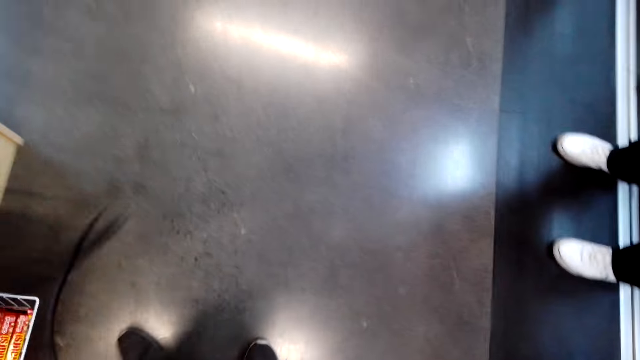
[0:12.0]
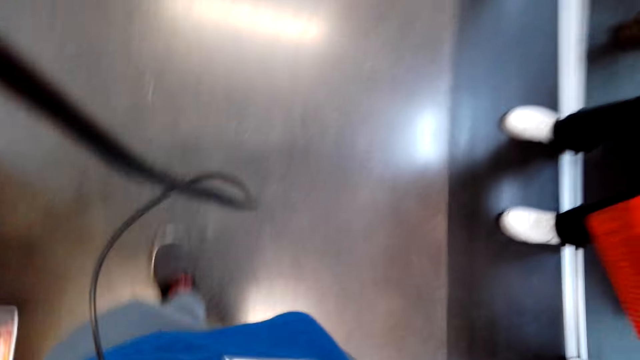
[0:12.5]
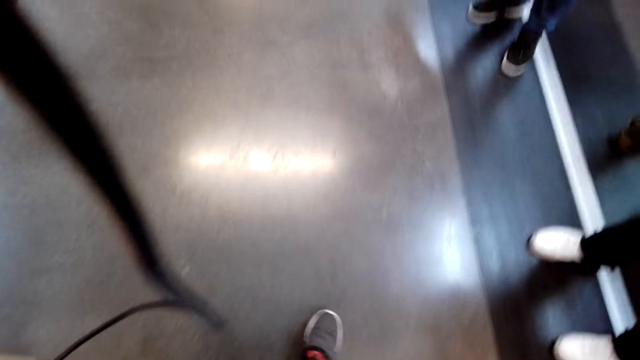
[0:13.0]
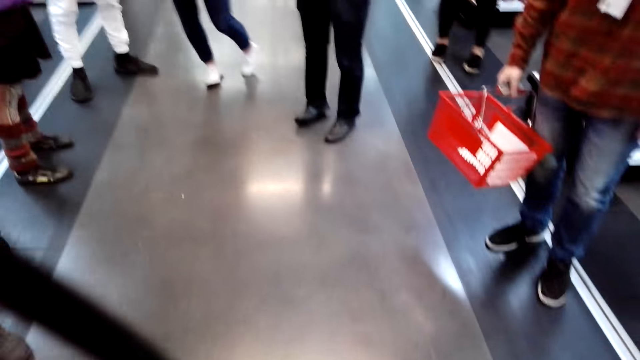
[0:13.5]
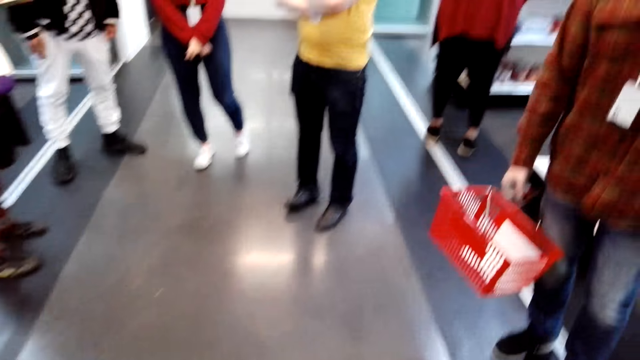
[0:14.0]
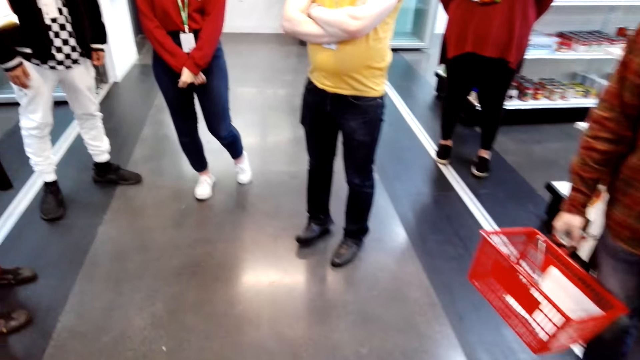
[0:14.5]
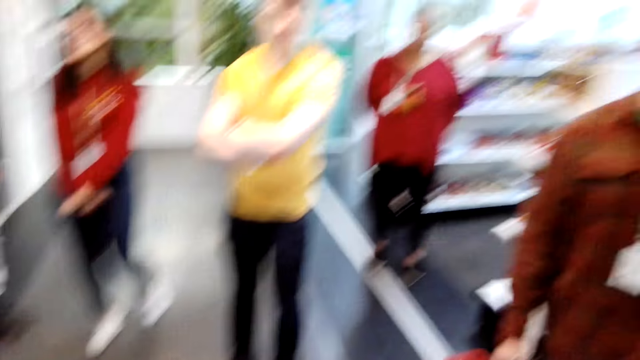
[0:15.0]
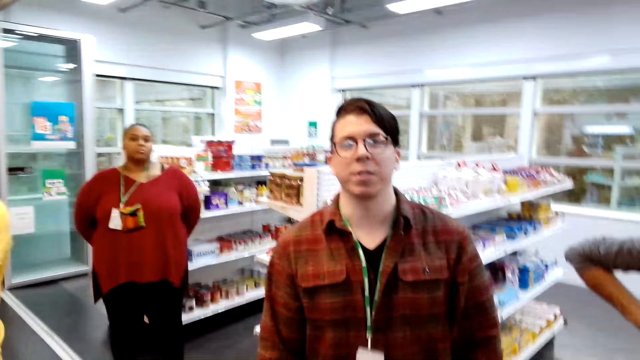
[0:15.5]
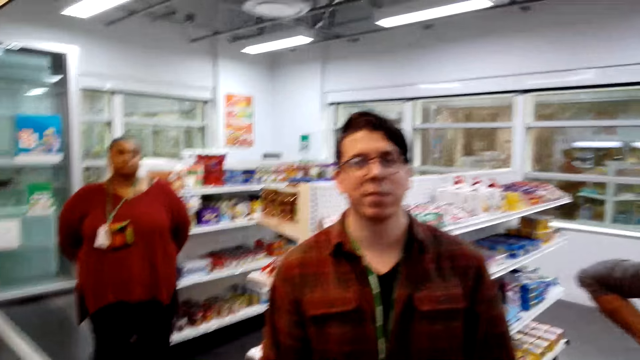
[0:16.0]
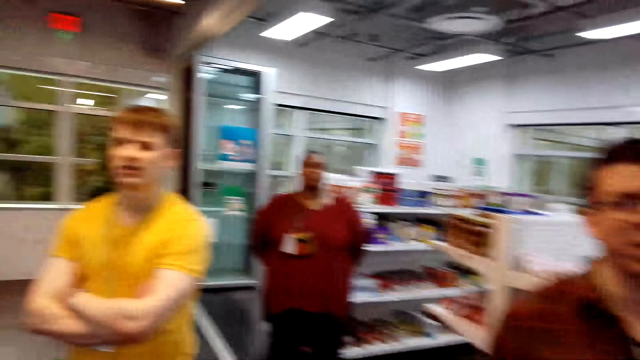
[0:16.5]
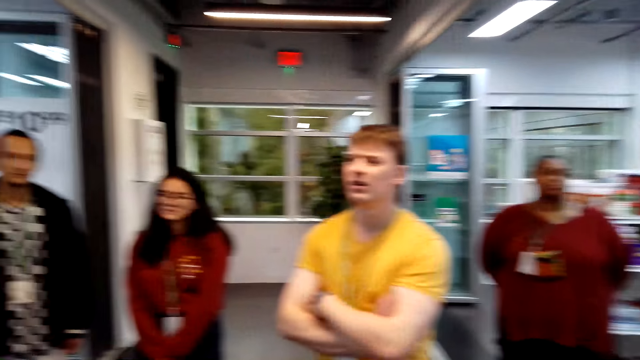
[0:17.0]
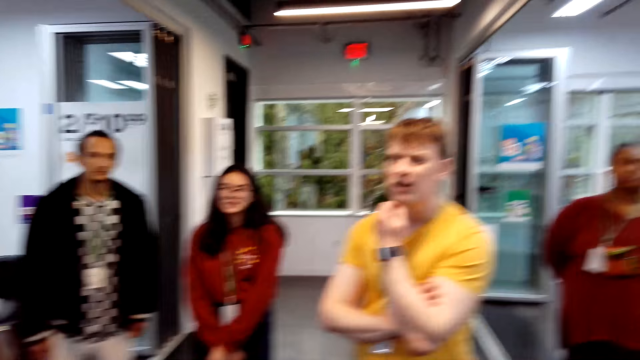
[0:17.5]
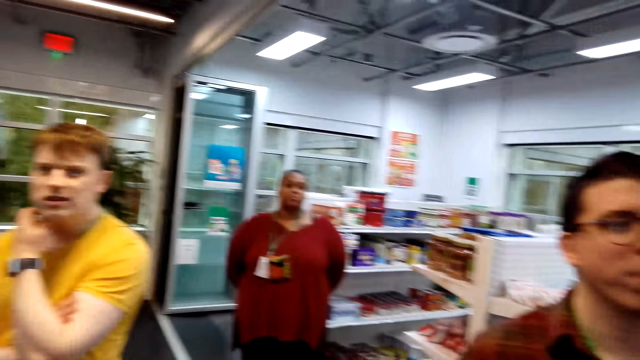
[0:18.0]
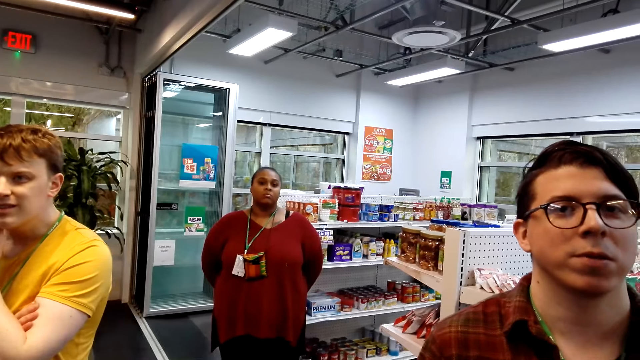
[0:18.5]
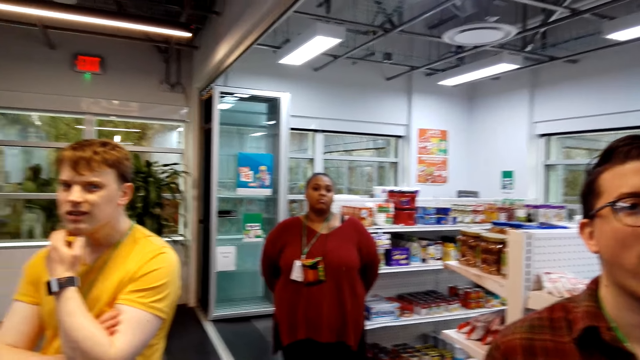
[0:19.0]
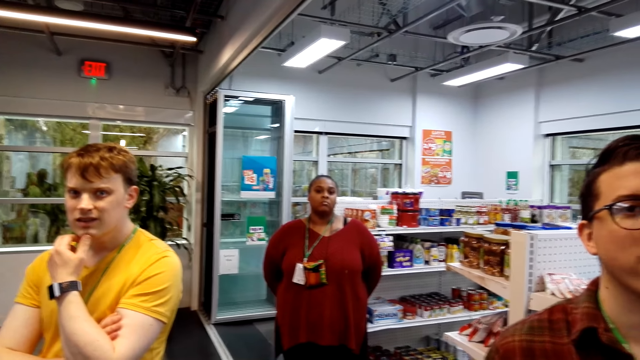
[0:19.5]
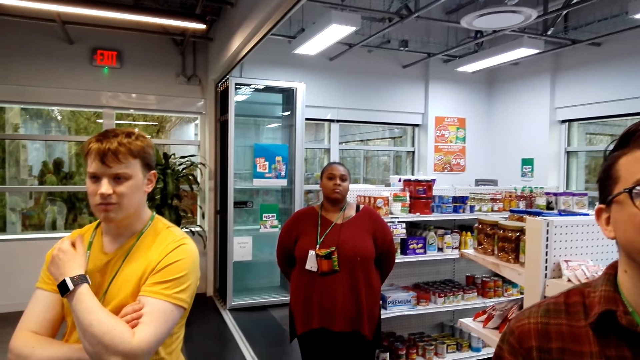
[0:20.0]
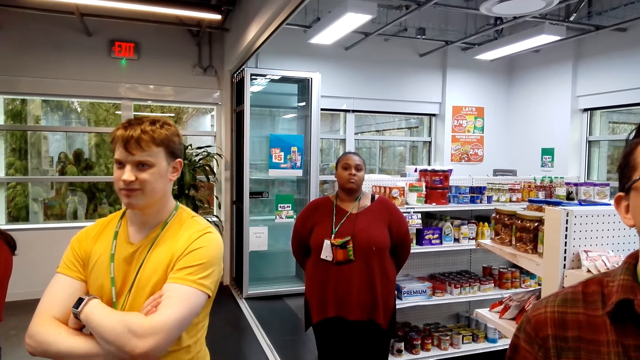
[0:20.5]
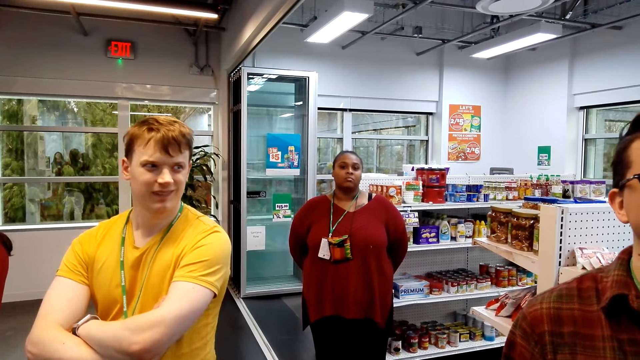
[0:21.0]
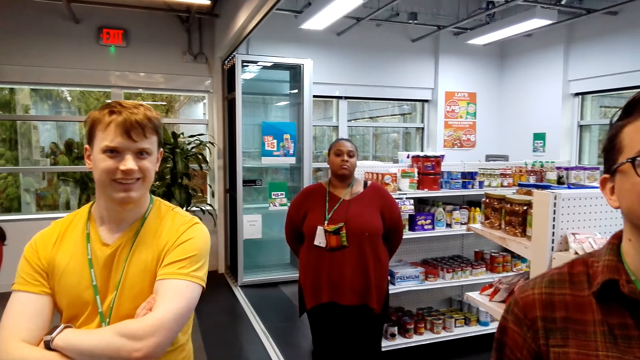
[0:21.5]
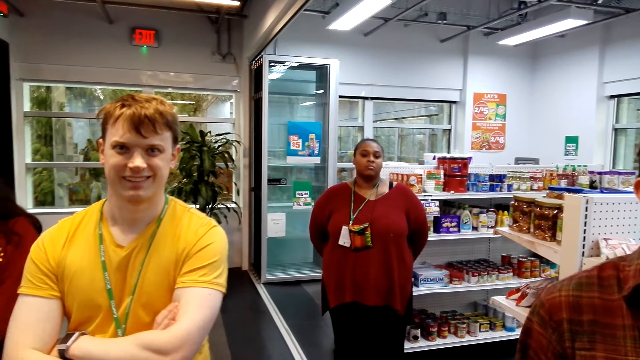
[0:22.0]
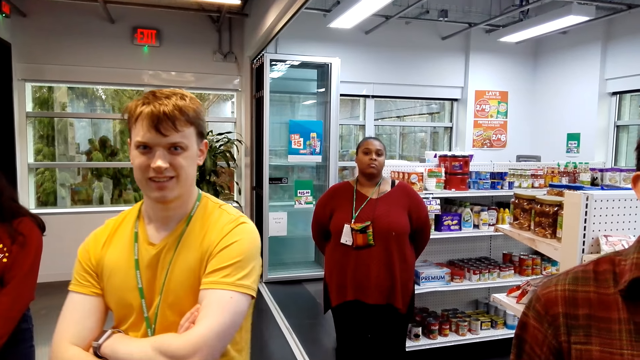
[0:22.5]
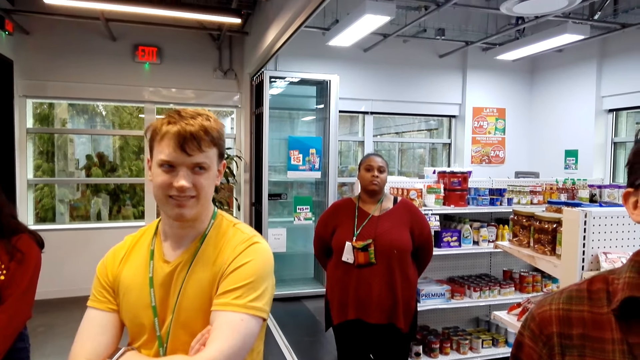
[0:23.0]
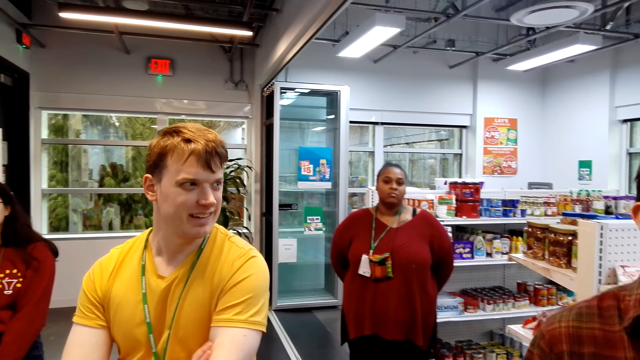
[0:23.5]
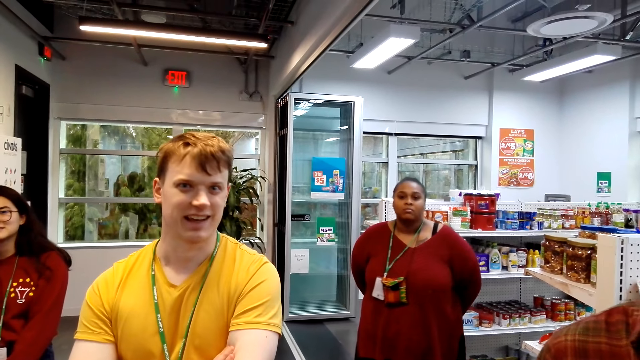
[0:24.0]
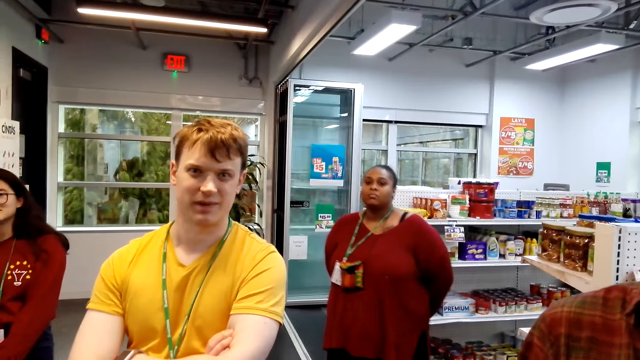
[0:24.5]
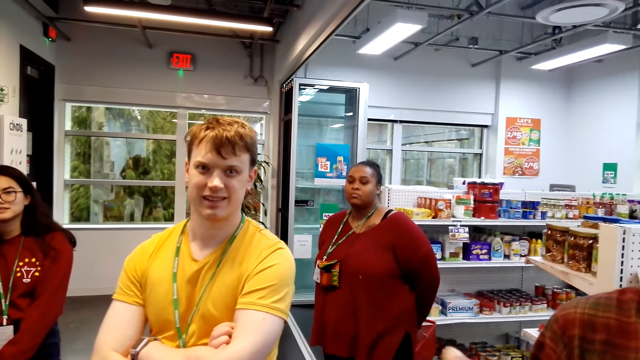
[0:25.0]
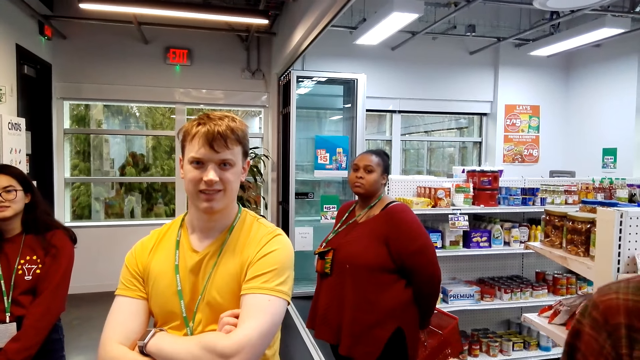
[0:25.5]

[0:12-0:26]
The camera wearer walks. They talk with the other stuff.

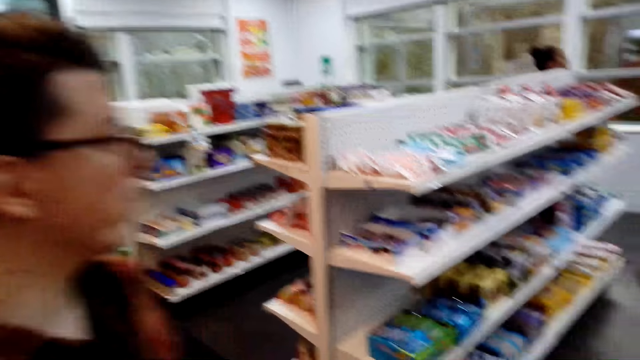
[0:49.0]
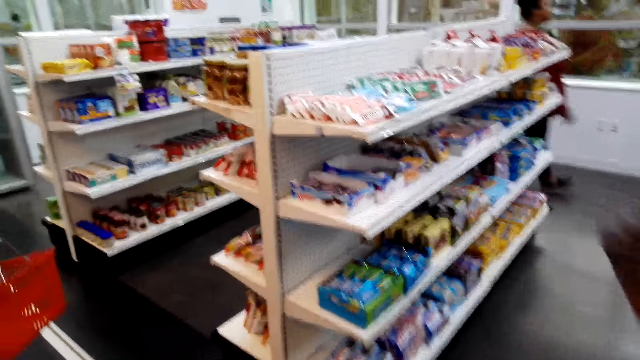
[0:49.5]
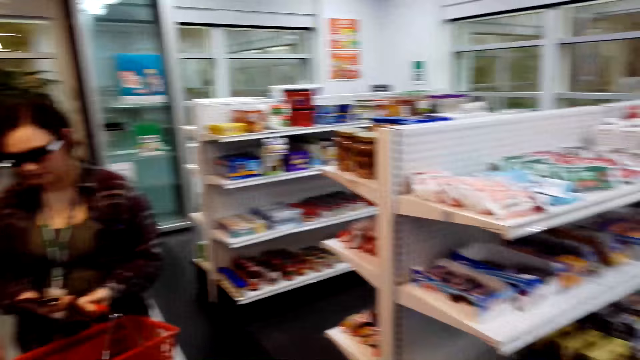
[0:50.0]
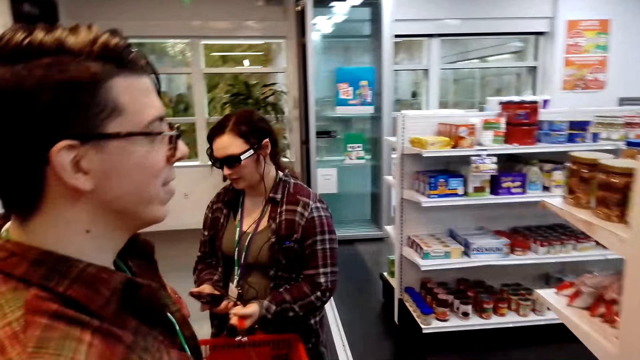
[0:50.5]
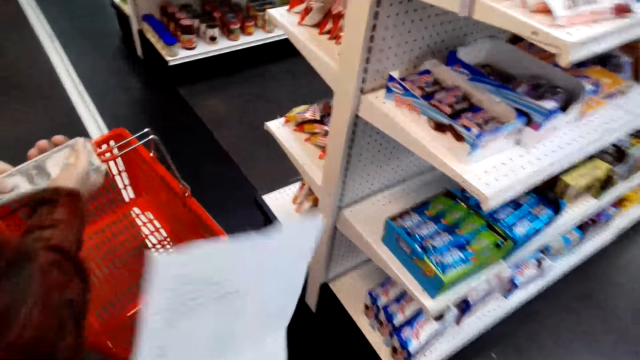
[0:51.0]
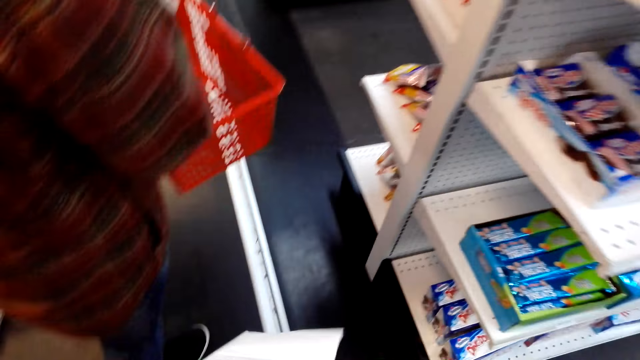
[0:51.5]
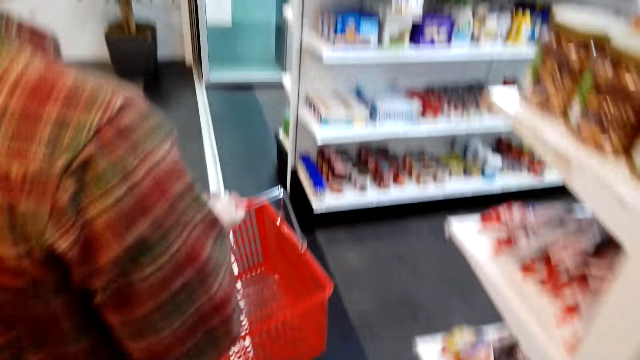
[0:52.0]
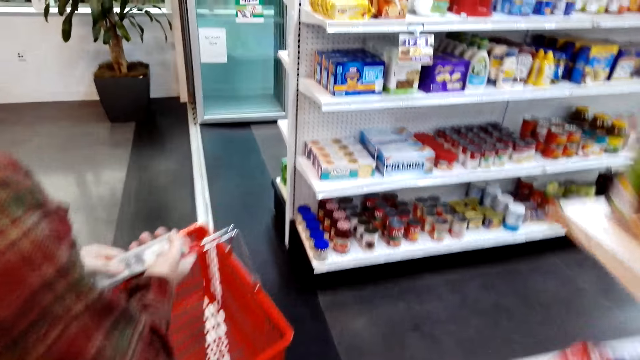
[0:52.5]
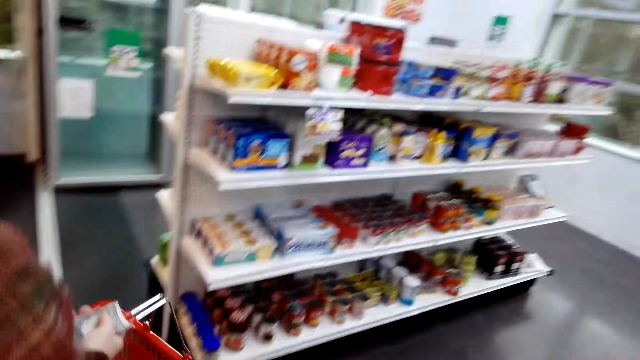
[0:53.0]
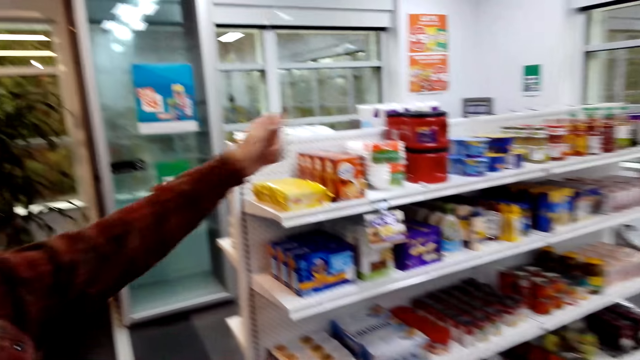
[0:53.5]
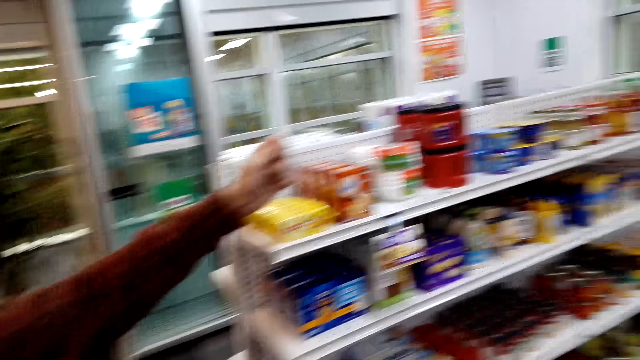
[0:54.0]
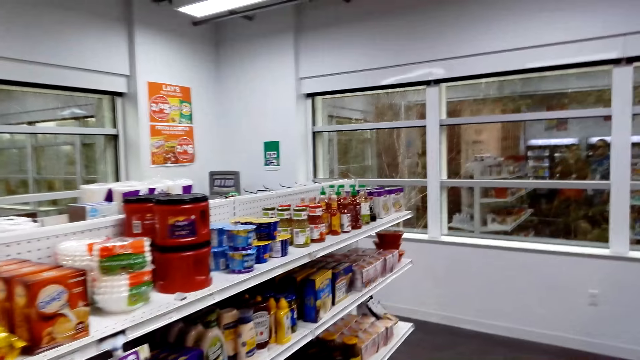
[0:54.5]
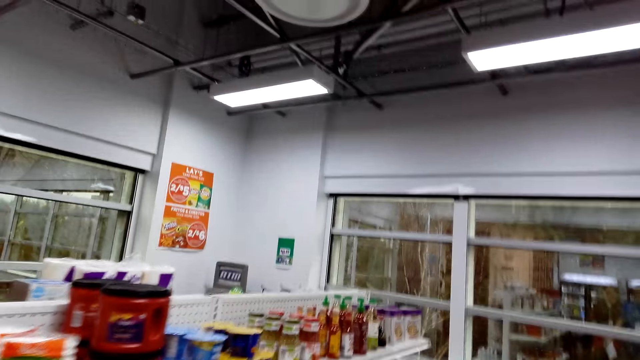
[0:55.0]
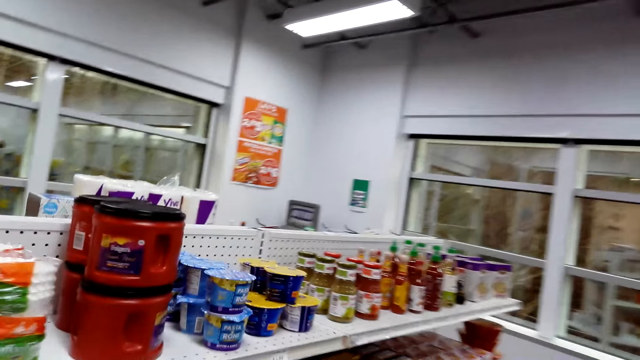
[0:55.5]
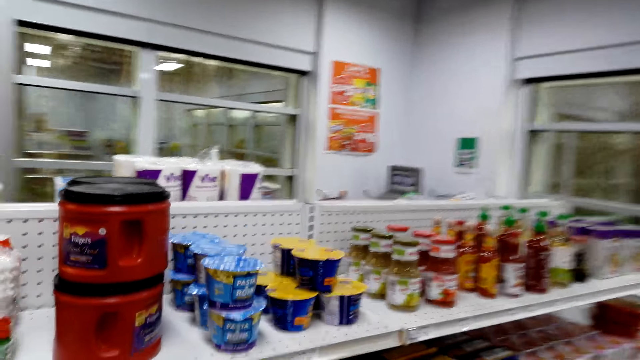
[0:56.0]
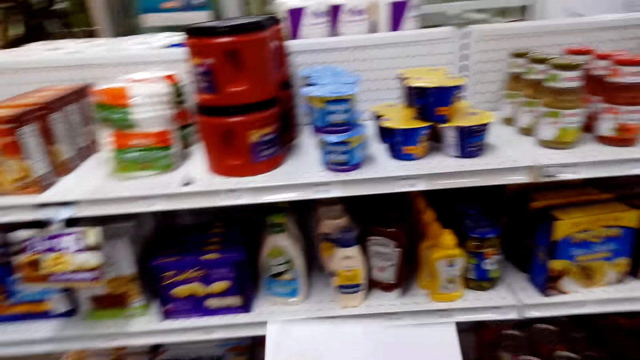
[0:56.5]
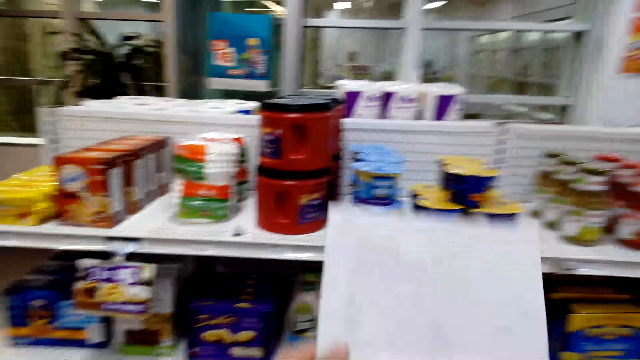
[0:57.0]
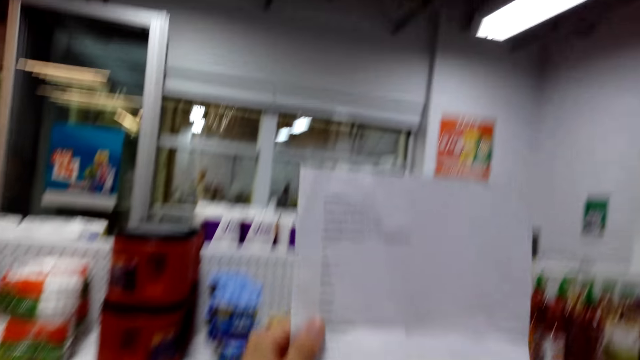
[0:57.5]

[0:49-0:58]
The camera wearer watches the background.
